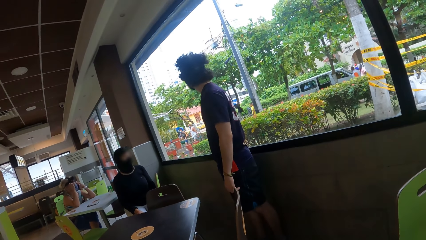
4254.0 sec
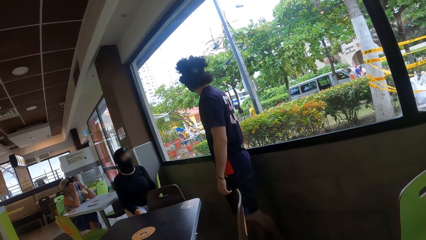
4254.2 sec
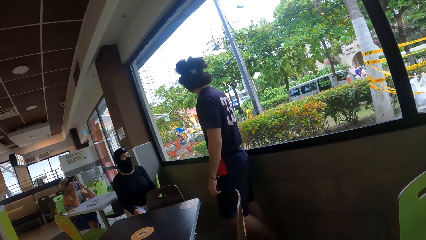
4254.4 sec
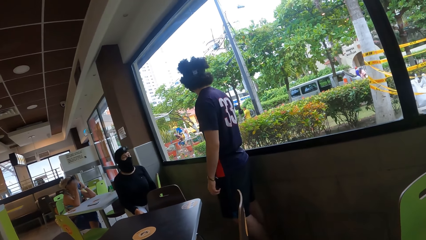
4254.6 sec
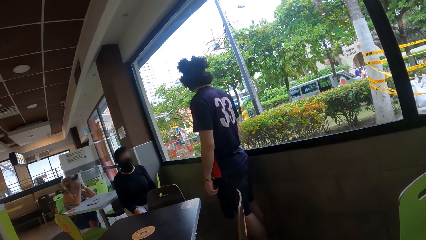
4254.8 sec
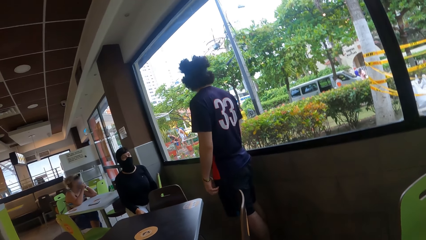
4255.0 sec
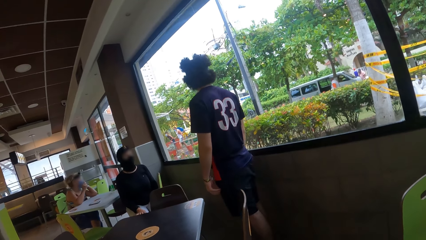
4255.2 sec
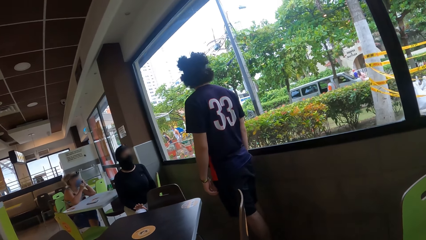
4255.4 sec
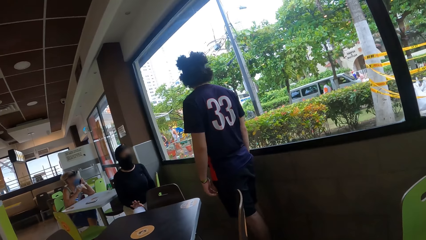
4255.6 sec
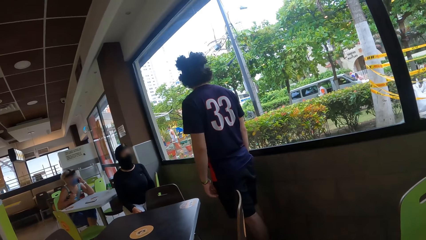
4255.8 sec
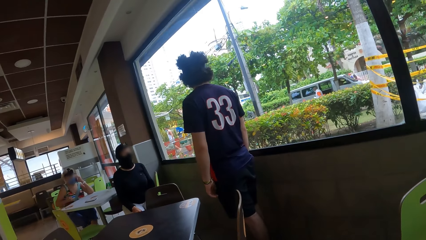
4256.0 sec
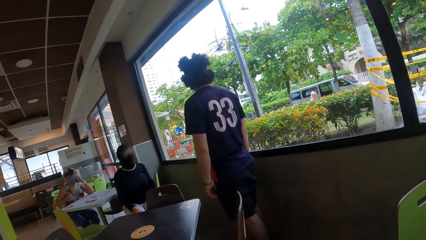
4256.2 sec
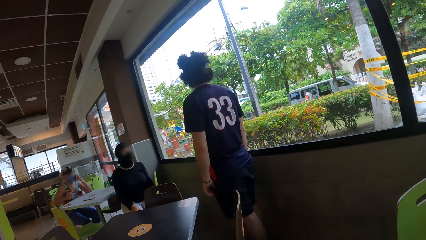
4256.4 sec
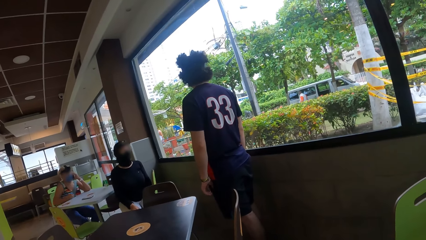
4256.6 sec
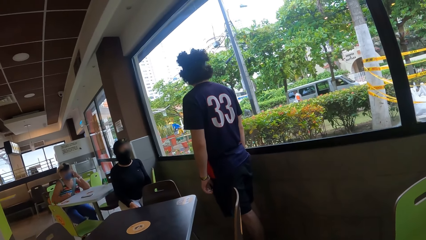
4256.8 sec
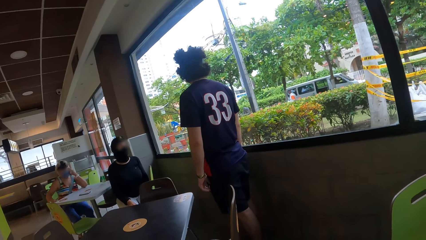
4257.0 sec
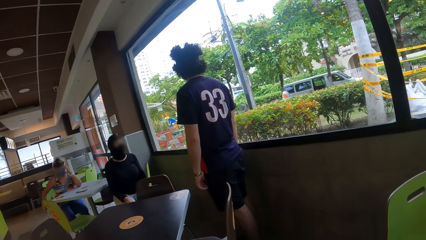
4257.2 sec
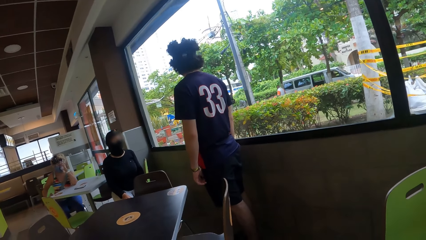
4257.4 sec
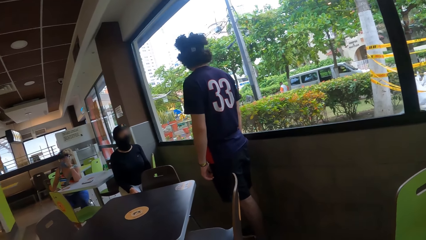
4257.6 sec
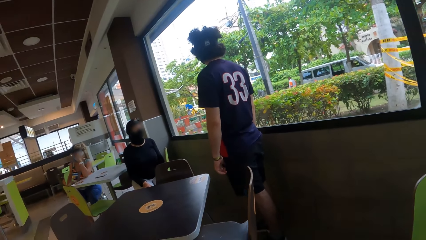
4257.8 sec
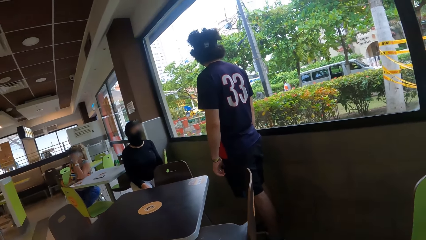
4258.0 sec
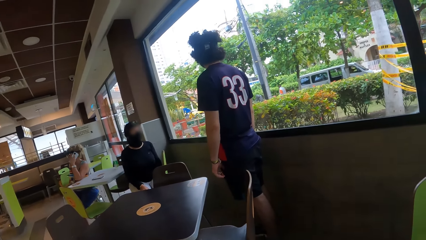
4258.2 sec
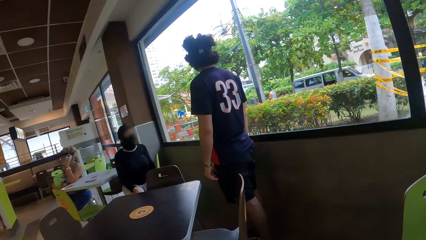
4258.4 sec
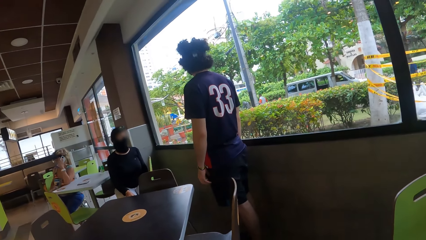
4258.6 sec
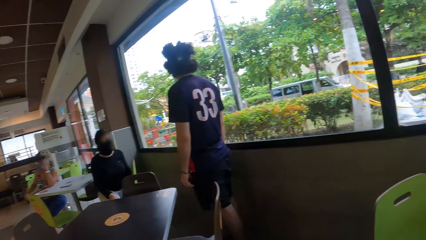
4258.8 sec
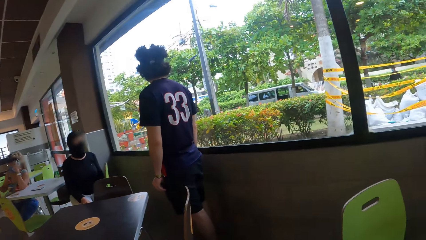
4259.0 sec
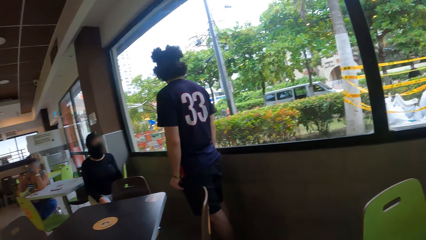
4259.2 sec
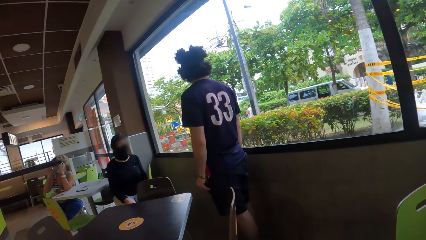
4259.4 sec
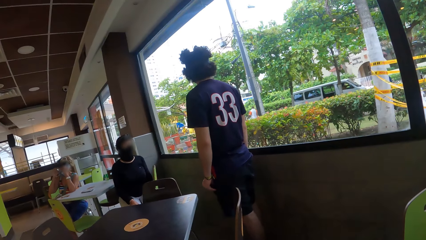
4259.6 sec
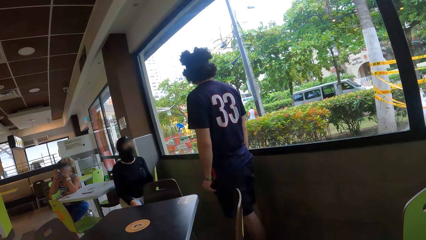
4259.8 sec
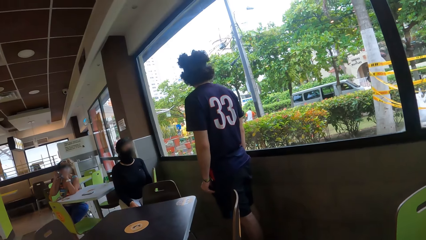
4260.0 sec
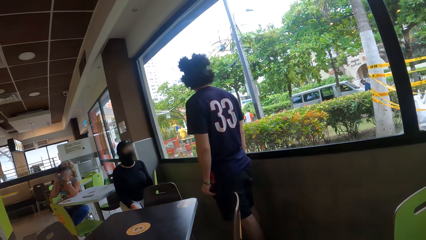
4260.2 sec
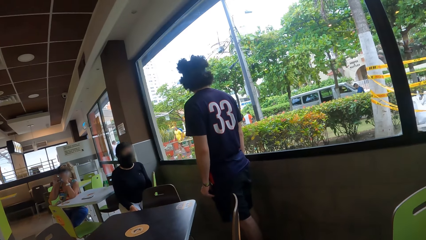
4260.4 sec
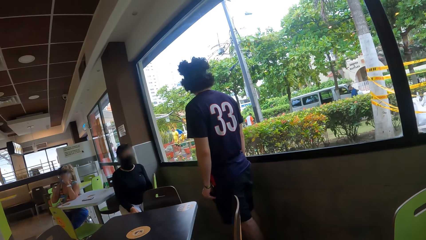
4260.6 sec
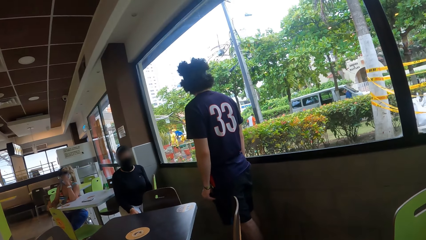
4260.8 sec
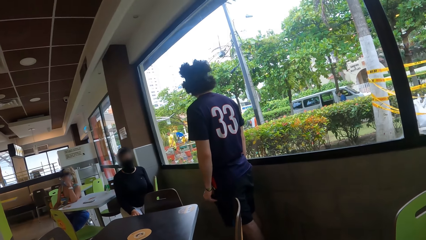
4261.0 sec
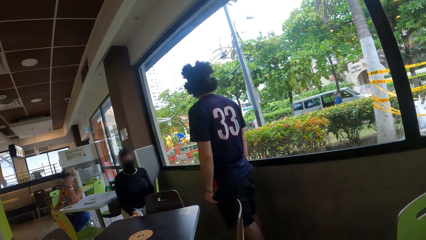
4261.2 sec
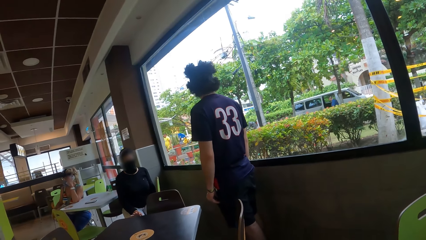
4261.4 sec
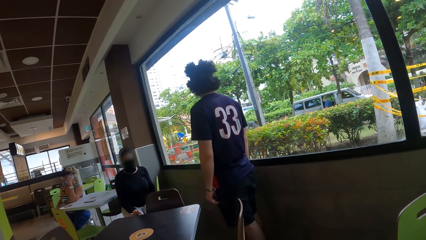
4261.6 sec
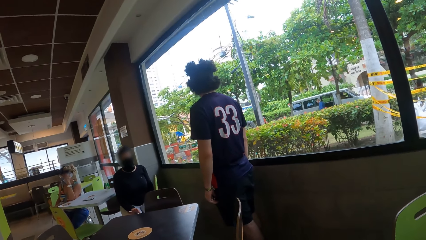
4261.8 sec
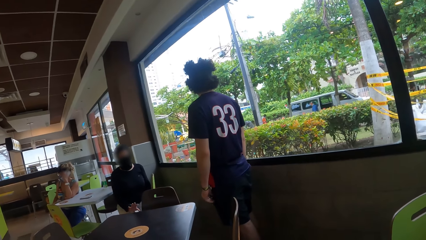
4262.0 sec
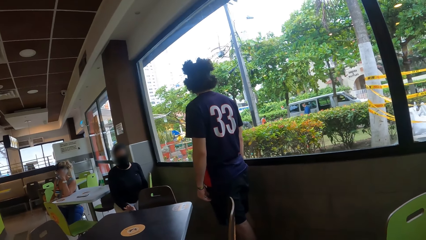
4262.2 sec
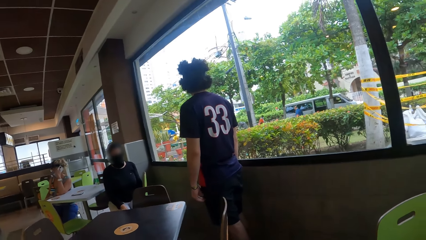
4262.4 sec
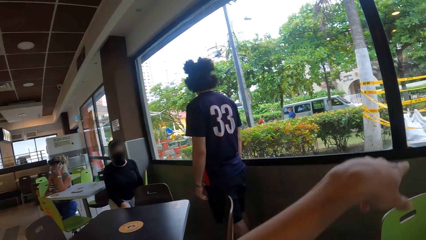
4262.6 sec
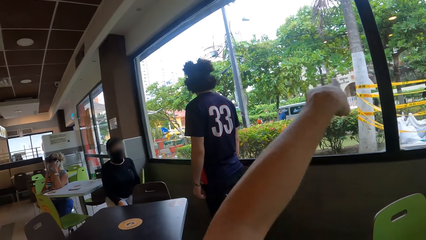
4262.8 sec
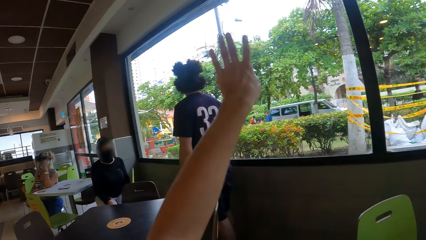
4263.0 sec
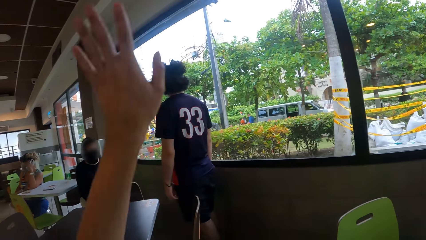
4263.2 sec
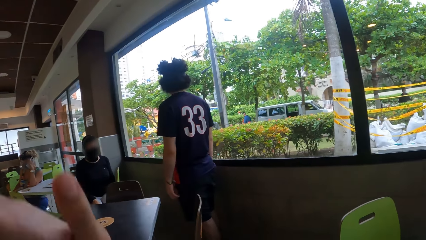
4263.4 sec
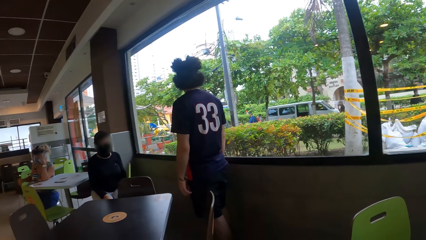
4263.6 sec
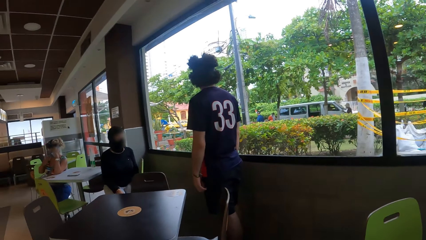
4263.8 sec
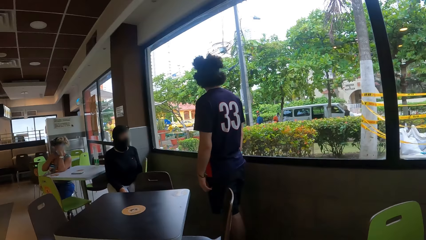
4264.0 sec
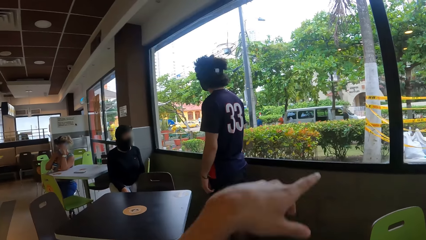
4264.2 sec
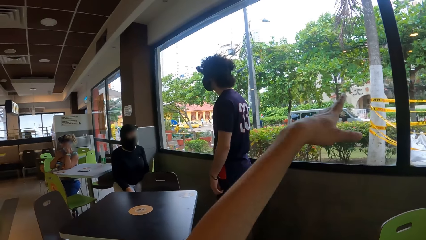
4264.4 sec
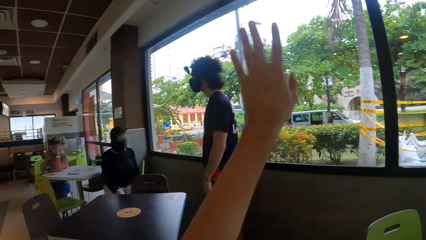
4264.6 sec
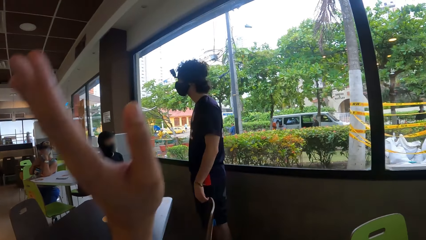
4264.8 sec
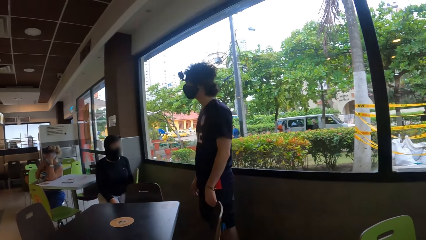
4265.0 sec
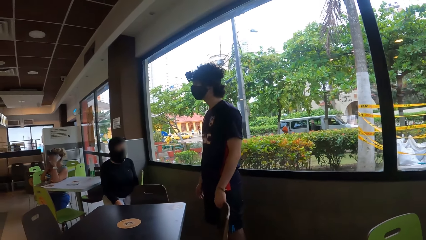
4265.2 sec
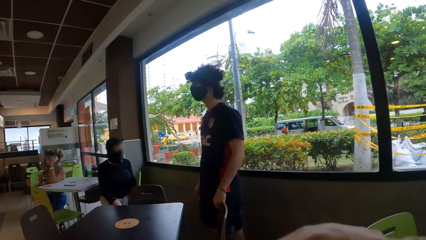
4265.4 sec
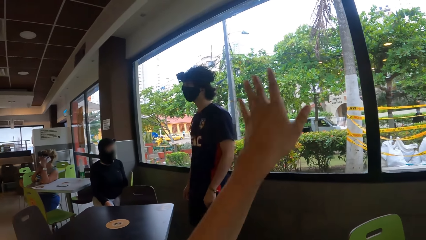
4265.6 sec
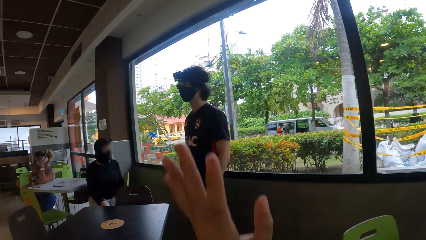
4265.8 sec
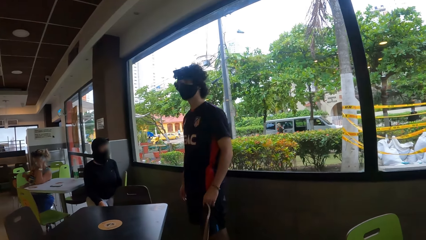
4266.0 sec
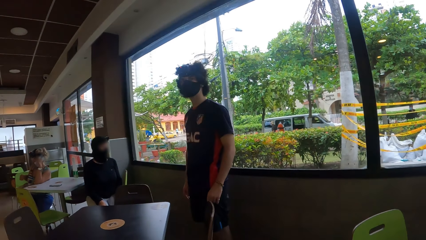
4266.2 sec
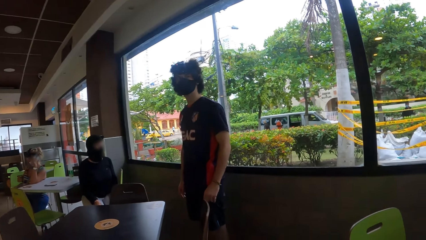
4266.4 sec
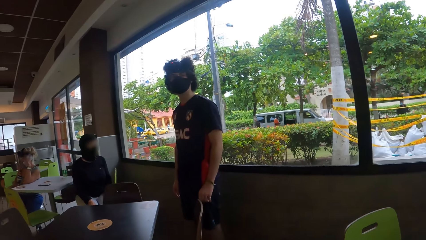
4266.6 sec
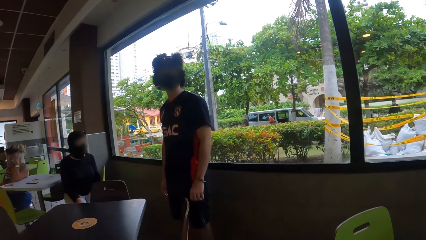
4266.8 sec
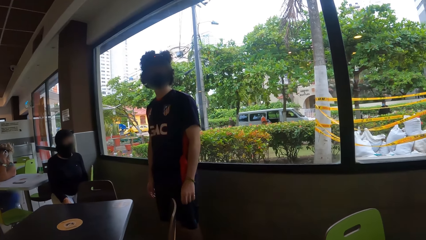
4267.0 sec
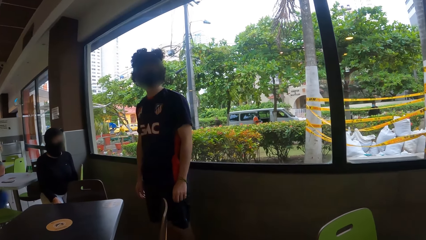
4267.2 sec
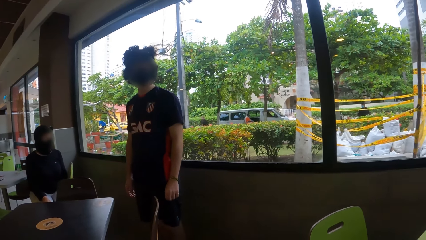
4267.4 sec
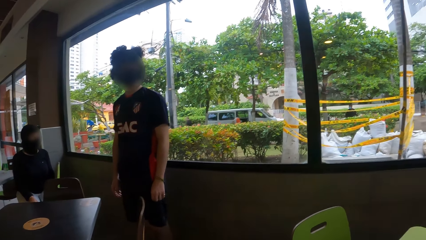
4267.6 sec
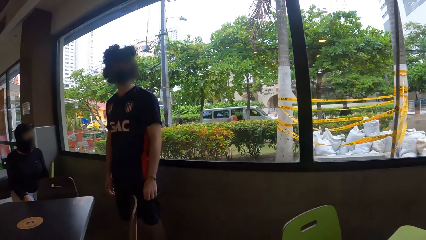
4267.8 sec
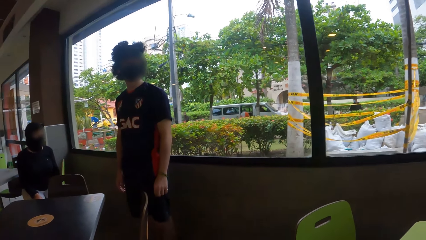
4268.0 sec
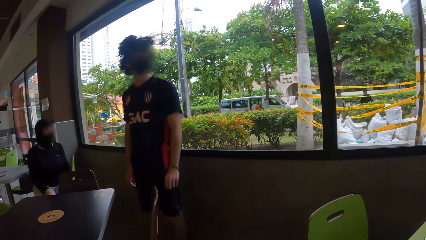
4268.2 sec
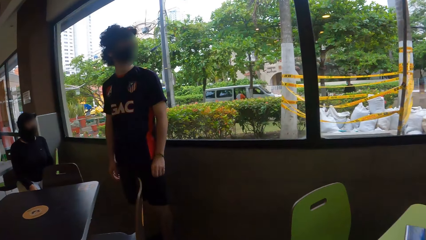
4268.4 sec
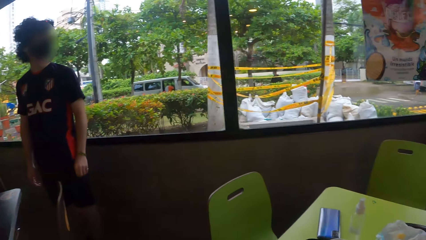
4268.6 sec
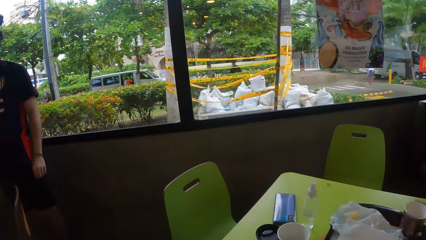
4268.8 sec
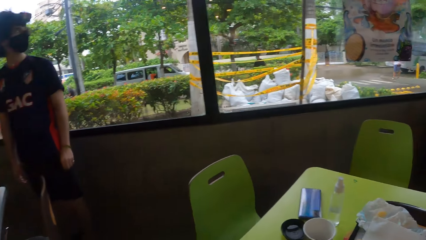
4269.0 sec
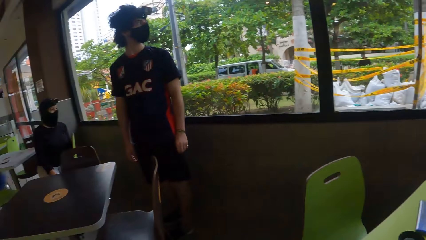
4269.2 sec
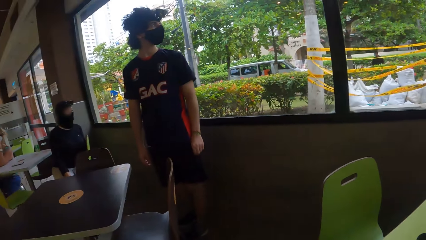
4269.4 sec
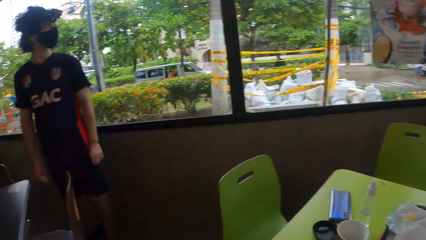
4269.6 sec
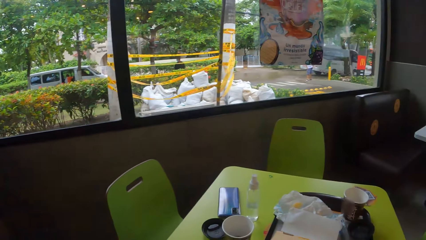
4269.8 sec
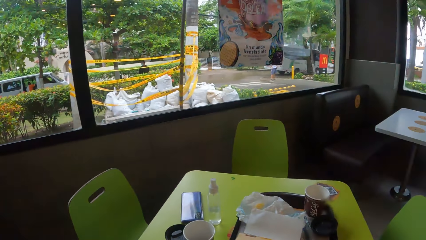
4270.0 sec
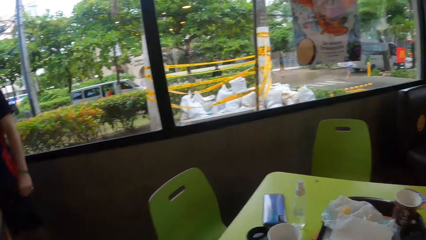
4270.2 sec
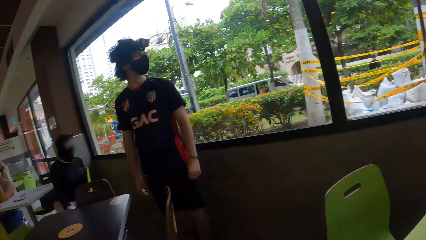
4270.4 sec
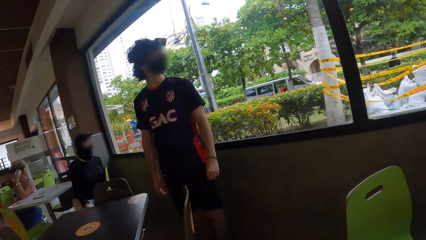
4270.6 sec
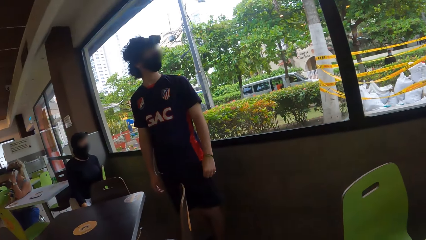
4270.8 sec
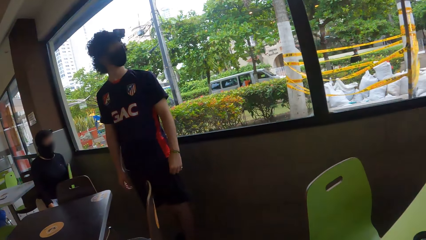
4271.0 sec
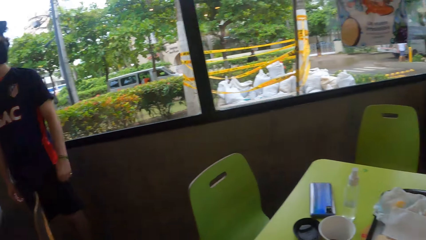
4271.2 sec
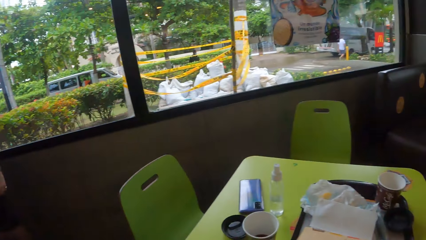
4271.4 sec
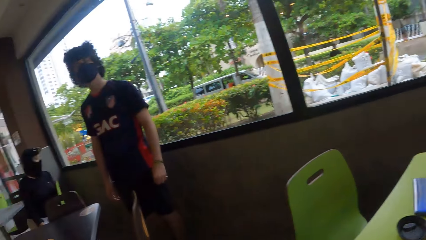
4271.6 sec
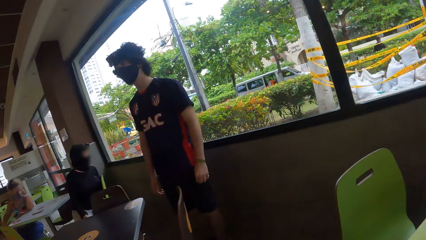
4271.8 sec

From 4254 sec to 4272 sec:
The camera wearer moves their hand. They raise their left hand. They look around the room. They look around the window.
